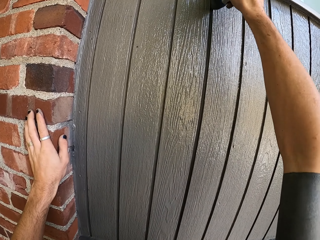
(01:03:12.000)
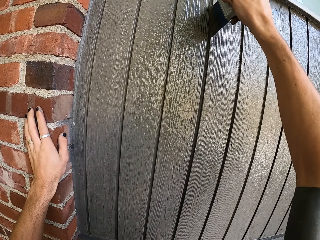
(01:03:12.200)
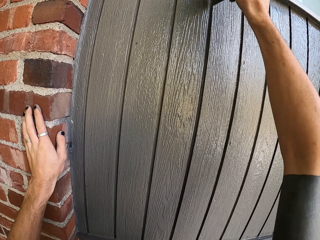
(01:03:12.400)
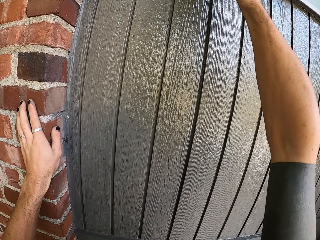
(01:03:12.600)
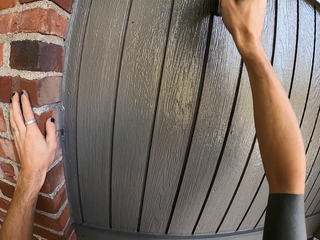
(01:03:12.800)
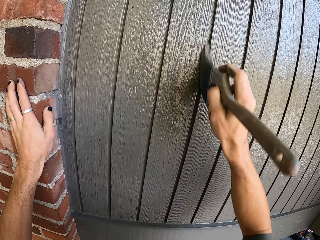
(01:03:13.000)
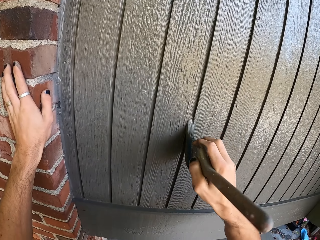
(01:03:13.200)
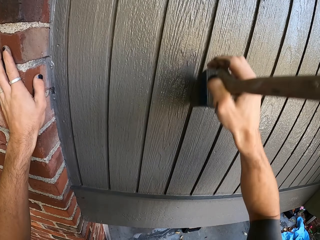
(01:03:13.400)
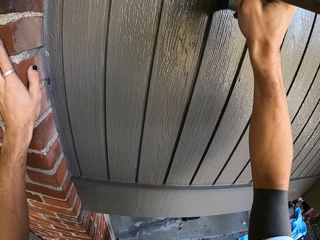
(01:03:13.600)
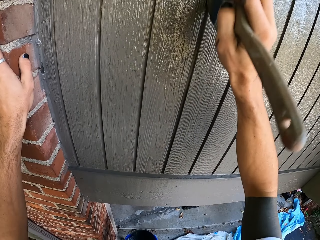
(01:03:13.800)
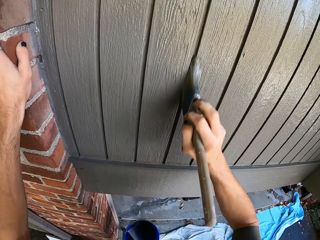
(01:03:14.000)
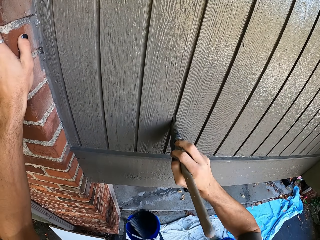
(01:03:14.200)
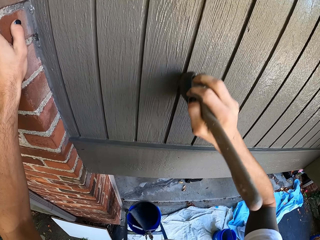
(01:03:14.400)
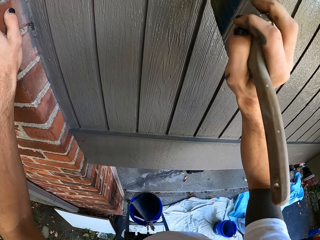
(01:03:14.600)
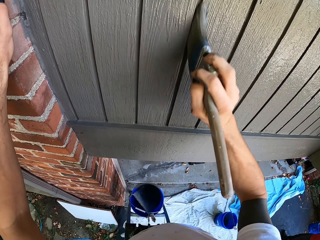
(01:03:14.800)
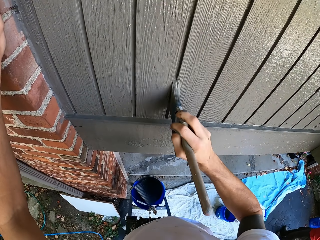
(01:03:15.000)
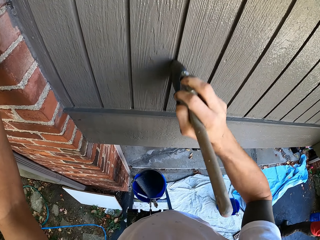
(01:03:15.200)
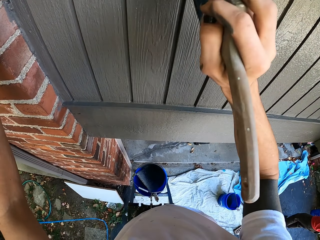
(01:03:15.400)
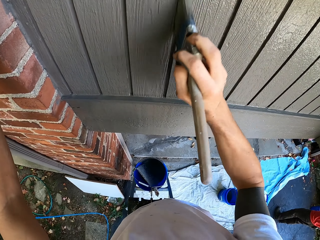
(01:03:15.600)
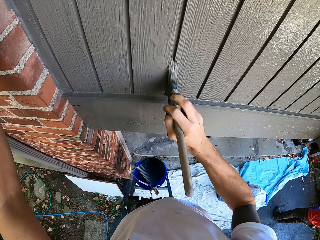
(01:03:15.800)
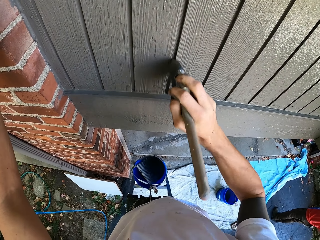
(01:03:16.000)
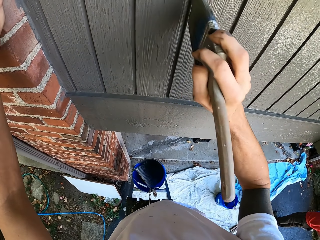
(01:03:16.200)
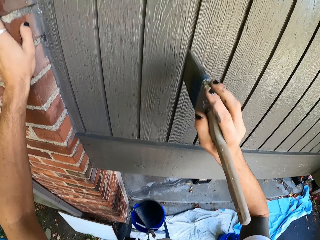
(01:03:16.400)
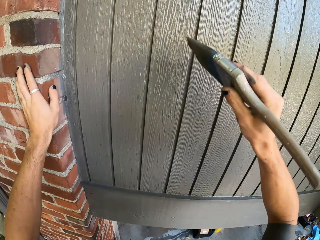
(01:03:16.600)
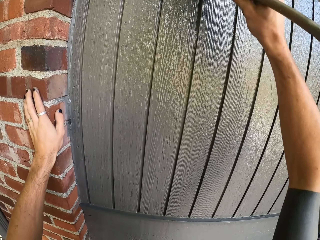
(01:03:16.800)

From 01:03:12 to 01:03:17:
The camera wearer paints the wood.

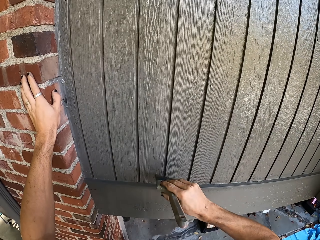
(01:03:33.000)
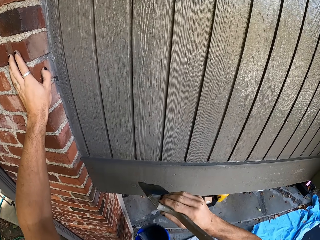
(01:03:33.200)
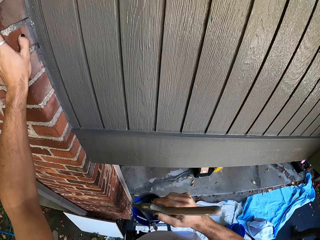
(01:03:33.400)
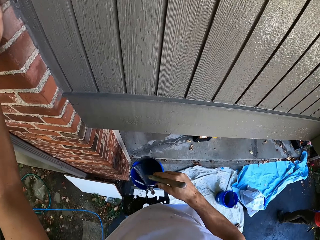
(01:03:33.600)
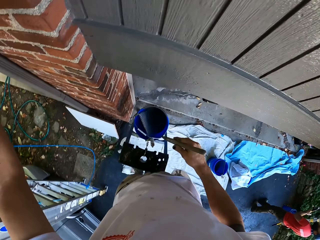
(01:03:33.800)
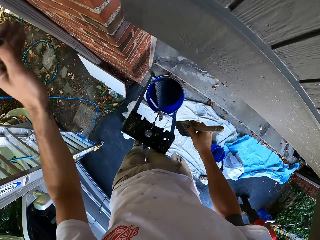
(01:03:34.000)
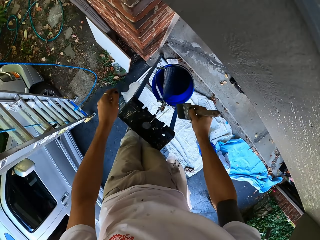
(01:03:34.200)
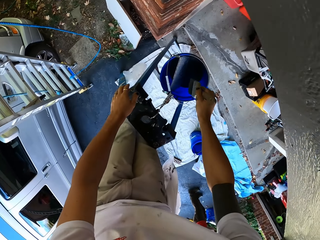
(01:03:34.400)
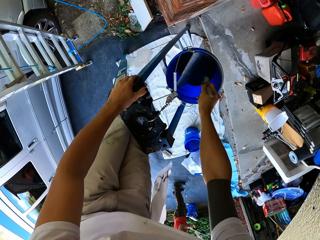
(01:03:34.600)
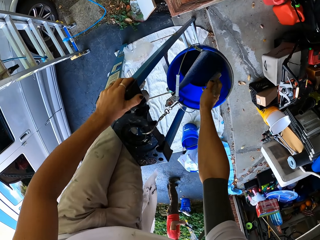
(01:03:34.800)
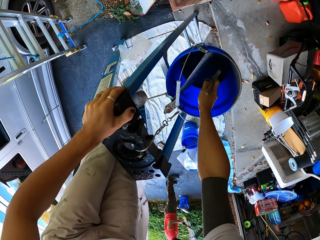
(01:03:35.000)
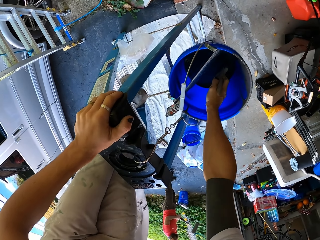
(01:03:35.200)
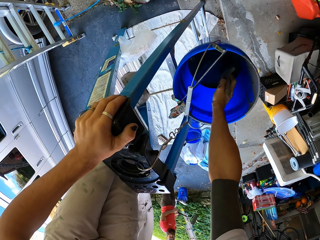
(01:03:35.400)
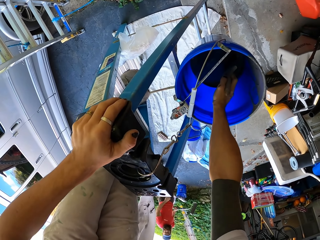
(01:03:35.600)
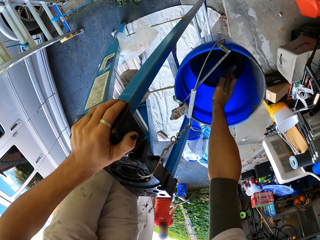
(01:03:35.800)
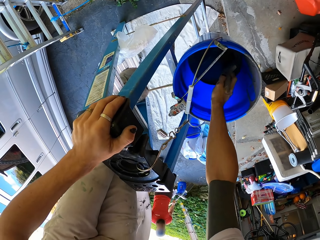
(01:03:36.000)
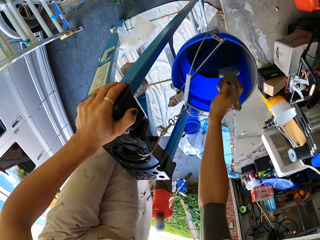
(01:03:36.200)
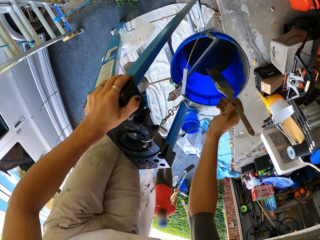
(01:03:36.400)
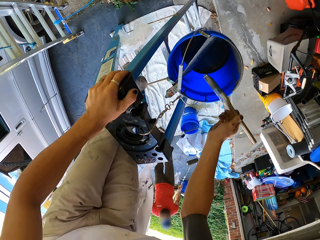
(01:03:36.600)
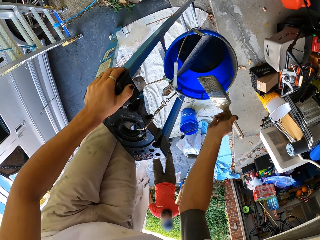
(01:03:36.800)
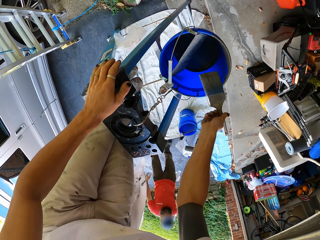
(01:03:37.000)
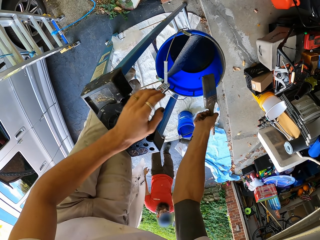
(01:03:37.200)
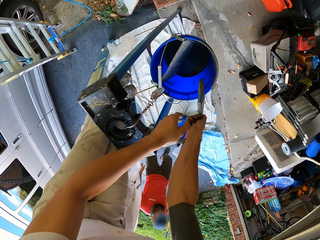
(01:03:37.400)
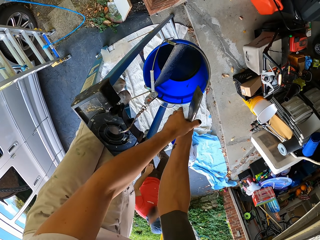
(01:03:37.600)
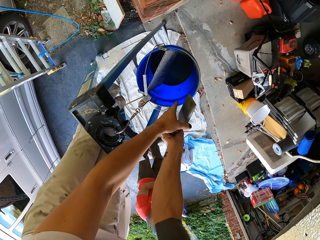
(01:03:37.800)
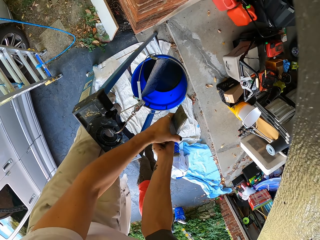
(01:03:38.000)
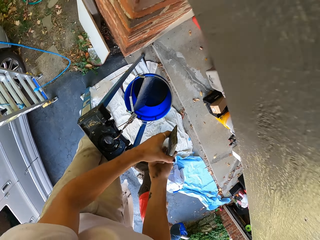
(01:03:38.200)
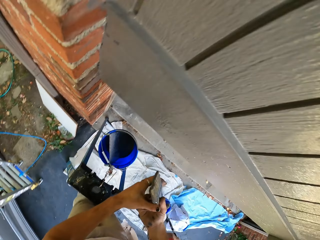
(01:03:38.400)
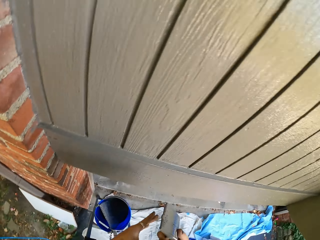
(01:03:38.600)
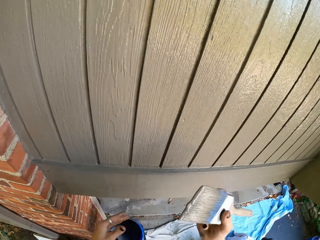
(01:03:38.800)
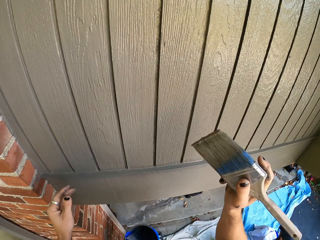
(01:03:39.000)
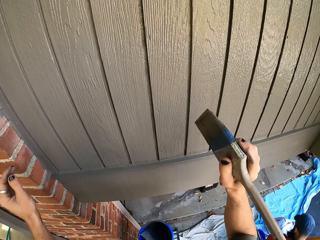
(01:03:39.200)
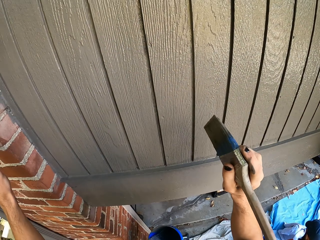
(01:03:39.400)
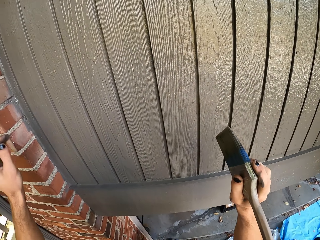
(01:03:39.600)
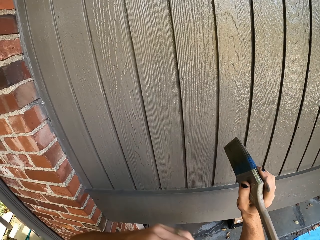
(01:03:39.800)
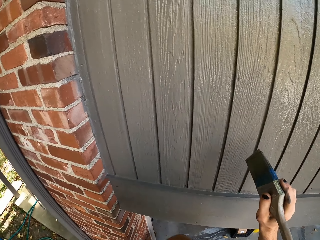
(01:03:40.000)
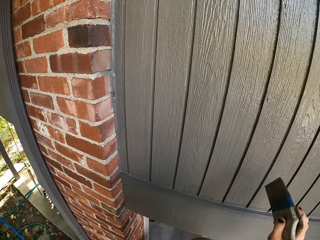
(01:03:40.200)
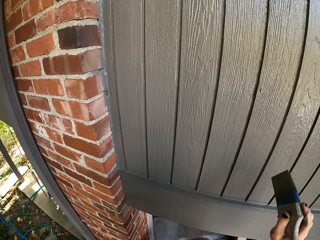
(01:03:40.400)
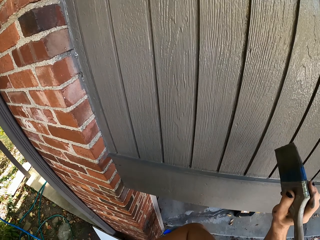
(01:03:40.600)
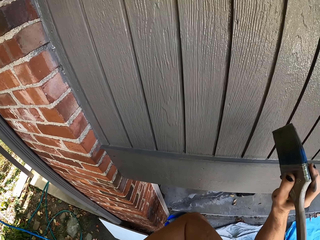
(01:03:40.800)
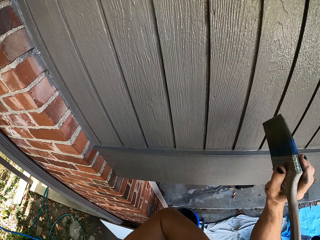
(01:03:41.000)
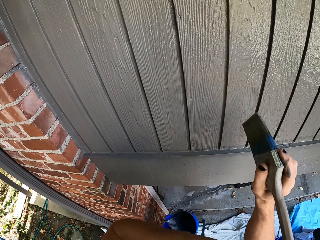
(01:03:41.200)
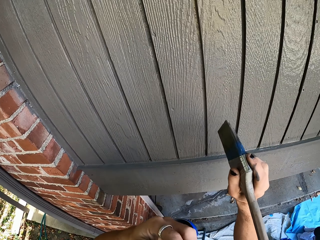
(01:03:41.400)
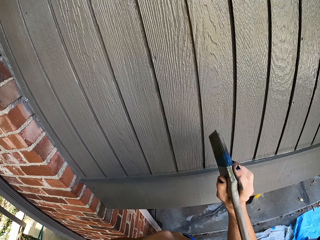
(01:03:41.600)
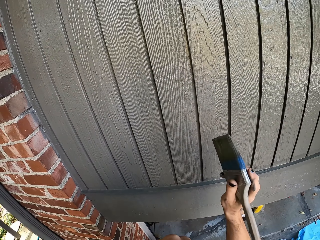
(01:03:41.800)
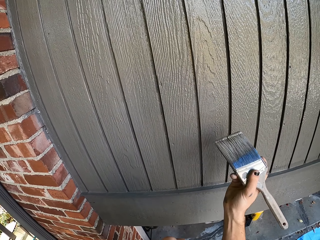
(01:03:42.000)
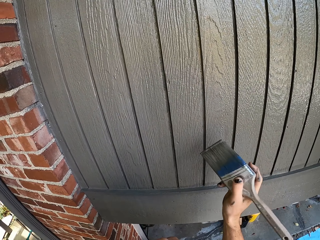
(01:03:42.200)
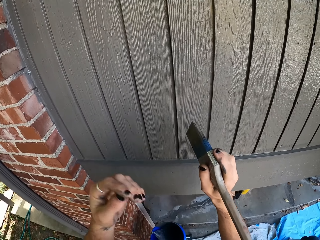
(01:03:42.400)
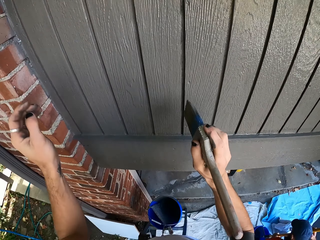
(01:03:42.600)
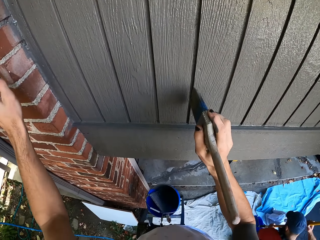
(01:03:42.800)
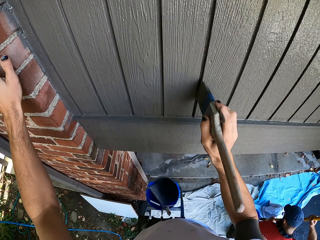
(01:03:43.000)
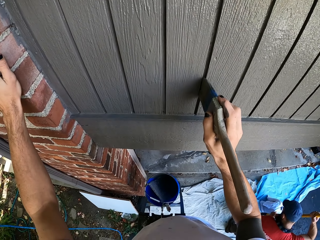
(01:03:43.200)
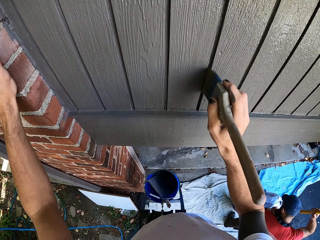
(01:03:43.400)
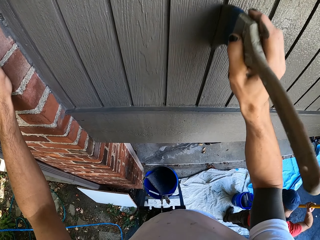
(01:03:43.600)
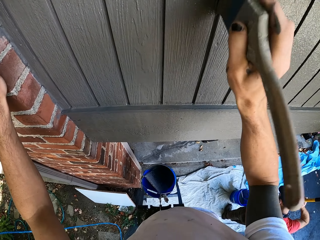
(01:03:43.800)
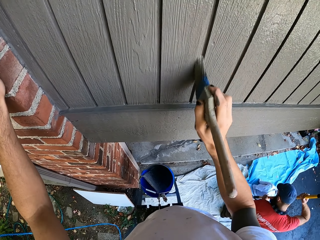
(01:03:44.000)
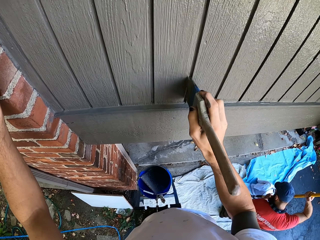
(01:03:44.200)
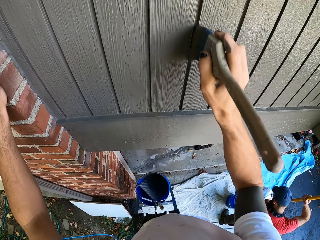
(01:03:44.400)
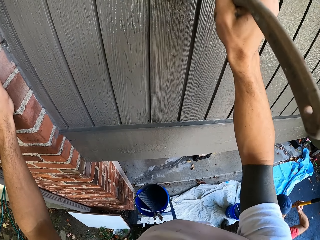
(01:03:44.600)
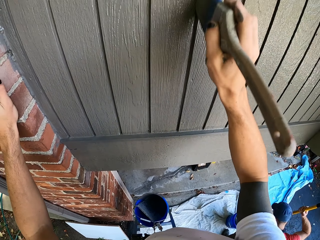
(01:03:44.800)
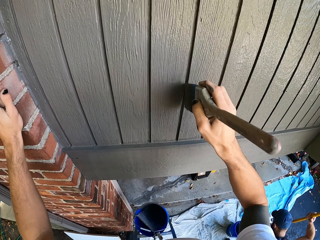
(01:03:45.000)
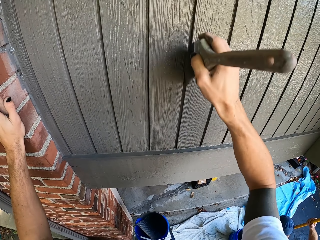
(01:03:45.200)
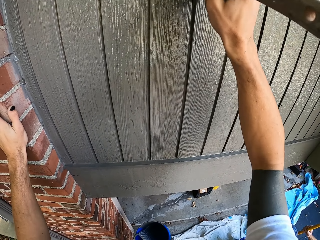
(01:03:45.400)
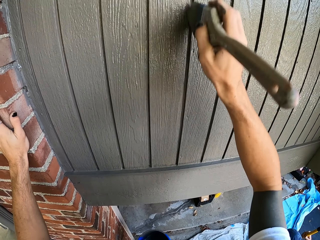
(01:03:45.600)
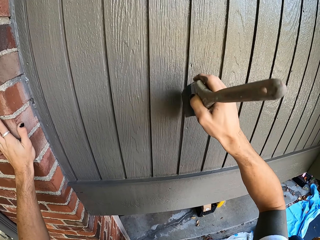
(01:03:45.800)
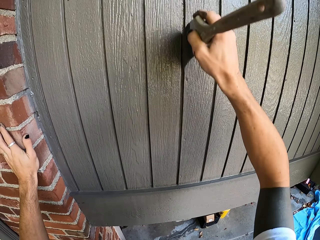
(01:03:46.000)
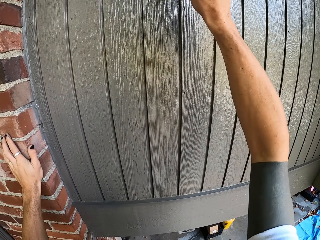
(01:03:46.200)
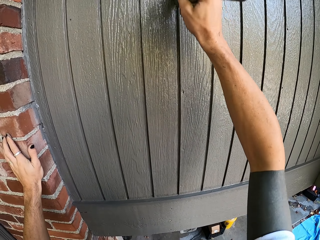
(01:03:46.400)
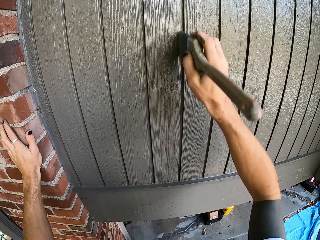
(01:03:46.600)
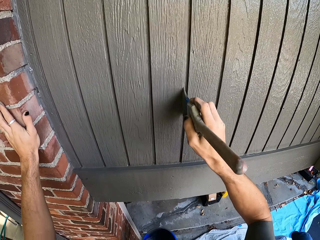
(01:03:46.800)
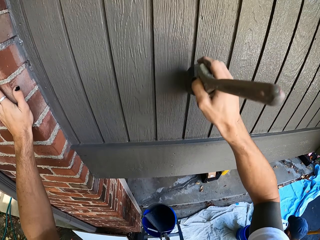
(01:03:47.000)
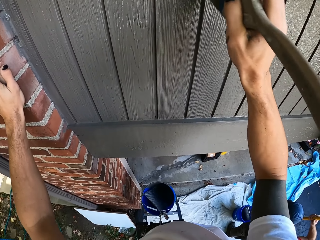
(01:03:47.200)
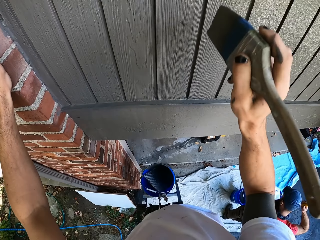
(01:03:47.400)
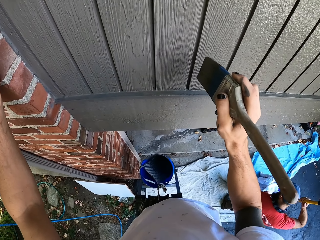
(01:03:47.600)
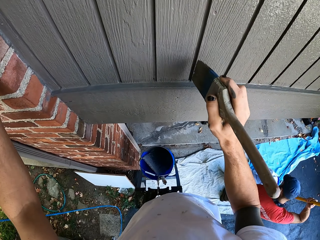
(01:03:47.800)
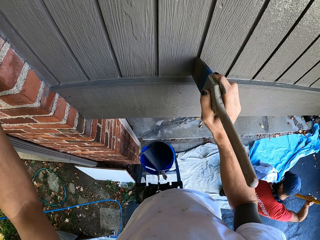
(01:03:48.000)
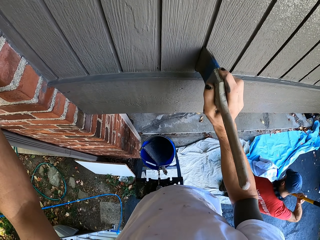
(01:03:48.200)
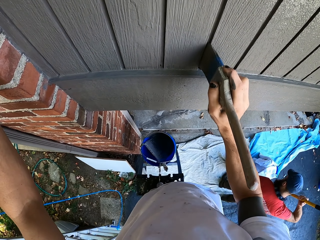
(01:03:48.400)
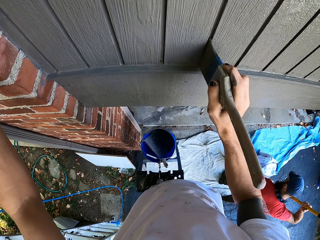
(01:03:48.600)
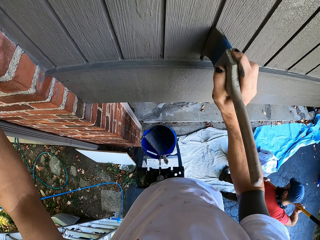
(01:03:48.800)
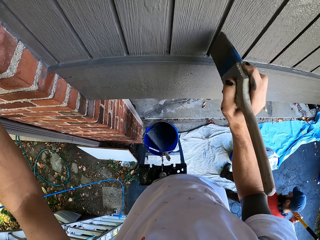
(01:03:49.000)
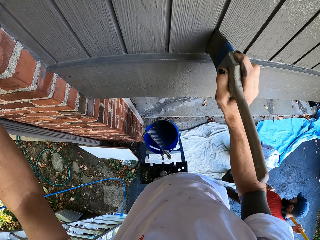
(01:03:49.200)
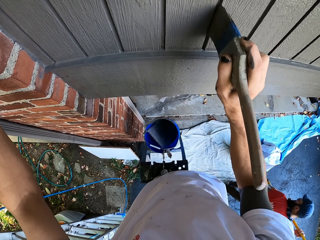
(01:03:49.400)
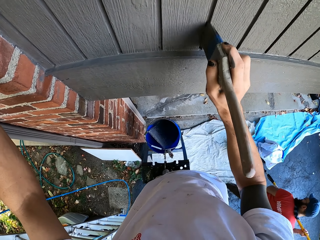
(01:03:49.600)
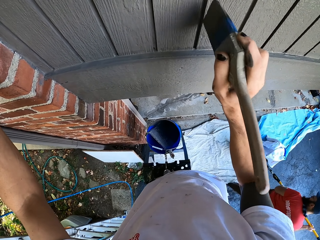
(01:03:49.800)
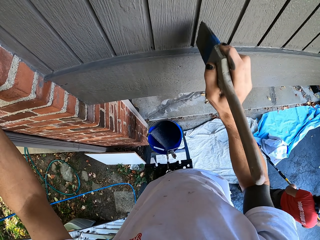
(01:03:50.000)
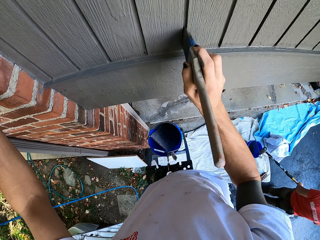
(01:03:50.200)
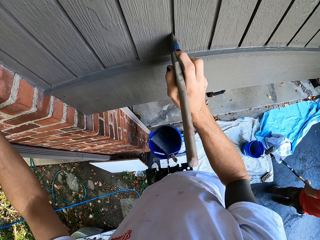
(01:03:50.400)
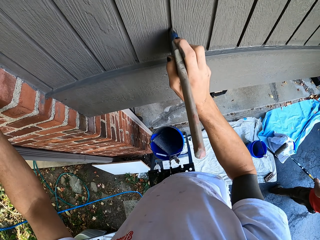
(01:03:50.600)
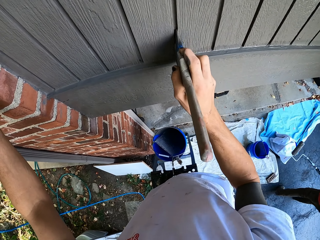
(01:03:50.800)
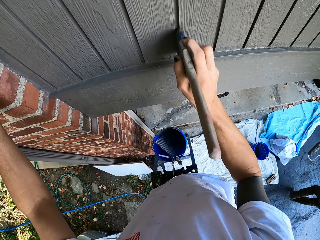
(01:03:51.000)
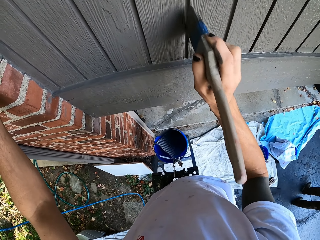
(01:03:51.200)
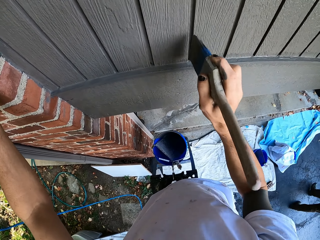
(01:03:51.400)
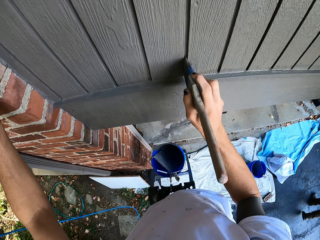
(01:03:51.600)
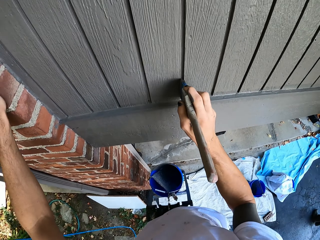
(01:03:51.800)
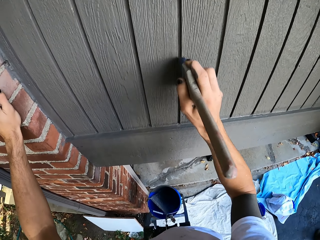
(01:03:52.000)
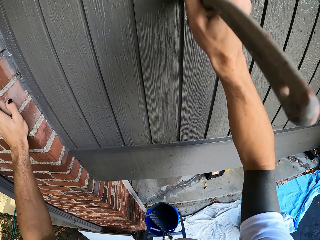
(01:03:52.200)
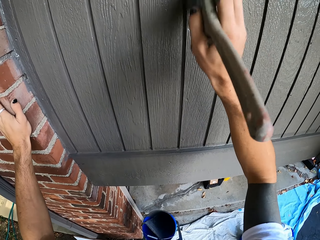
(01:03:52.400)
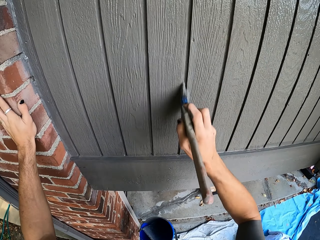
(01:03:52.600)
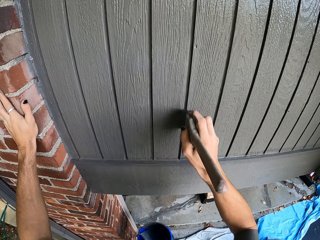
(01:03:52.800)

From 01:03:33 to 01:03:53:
The camera wearer moves downwards. They dip the paintbrush in a bucket of paint. They hold the steel chair step stool. They remove the paintbrush from the paint, check the paintbrush, and hold the paintbrush with both hands. They hold the wall. They paint the wall or door with the paintbrush. A person dips a paintbrush in the paint.
